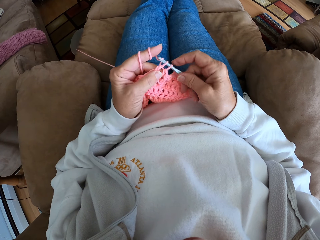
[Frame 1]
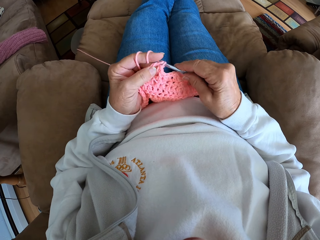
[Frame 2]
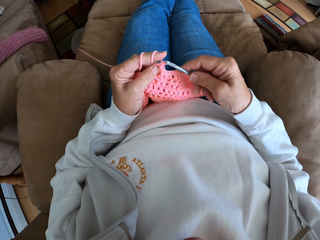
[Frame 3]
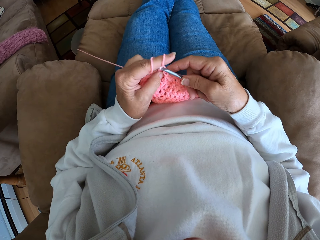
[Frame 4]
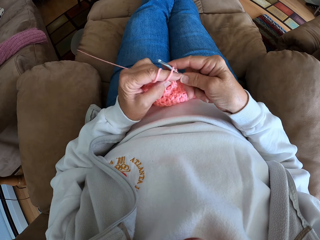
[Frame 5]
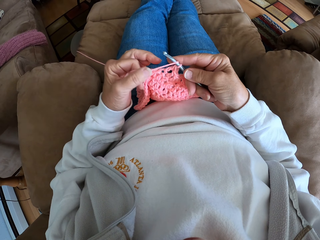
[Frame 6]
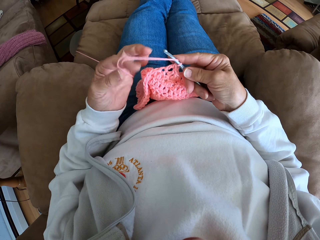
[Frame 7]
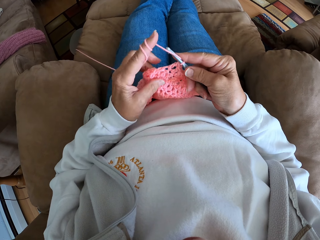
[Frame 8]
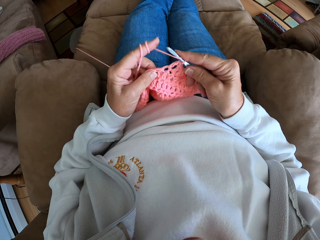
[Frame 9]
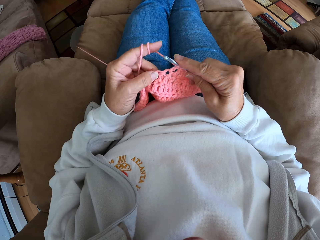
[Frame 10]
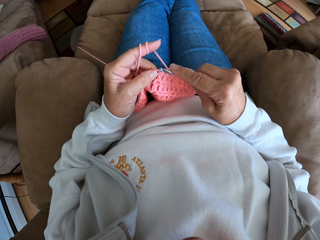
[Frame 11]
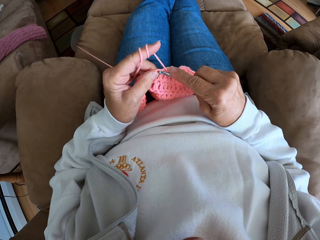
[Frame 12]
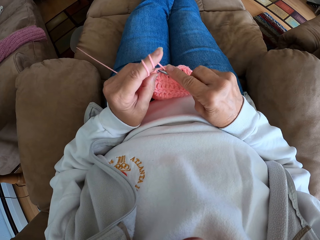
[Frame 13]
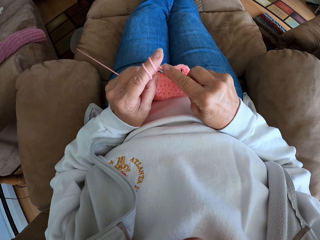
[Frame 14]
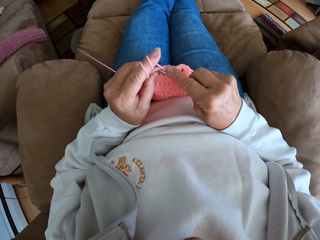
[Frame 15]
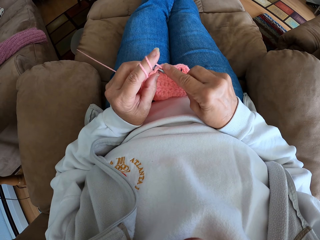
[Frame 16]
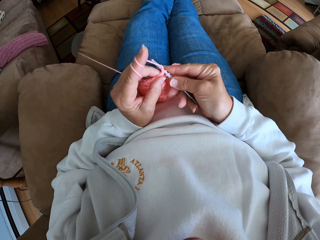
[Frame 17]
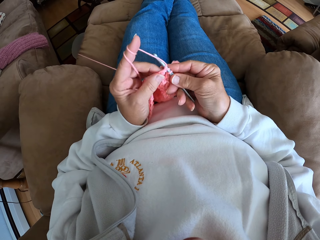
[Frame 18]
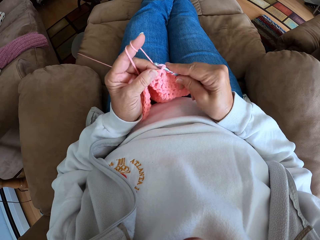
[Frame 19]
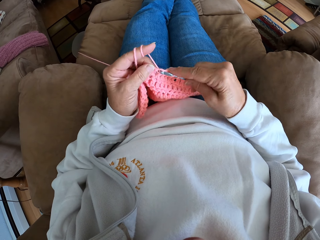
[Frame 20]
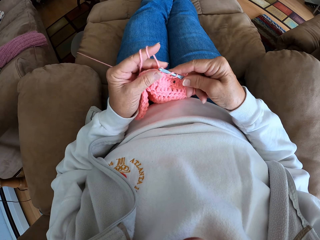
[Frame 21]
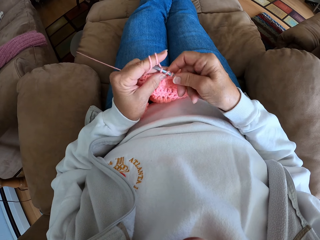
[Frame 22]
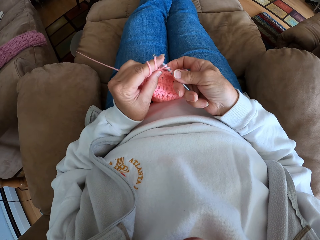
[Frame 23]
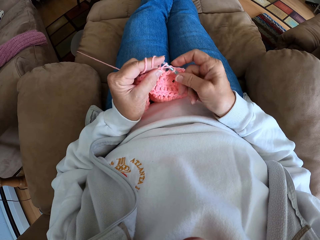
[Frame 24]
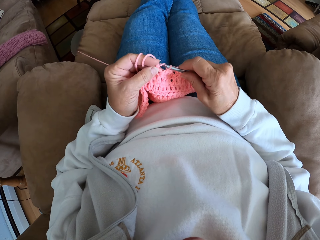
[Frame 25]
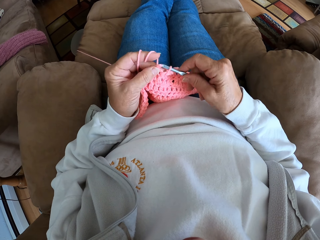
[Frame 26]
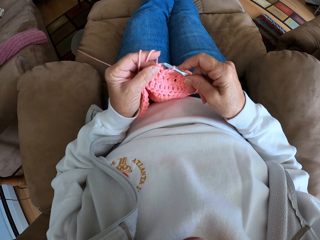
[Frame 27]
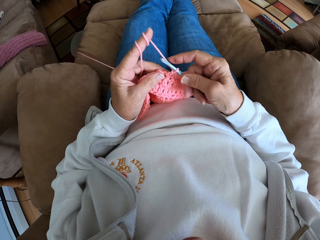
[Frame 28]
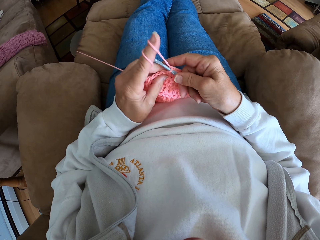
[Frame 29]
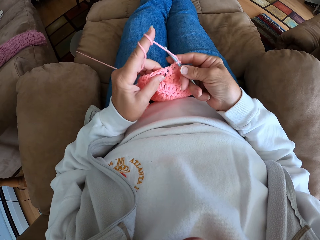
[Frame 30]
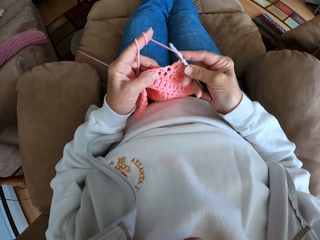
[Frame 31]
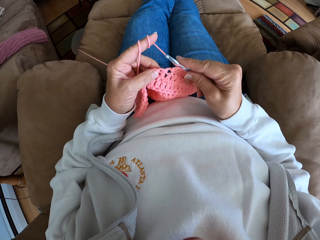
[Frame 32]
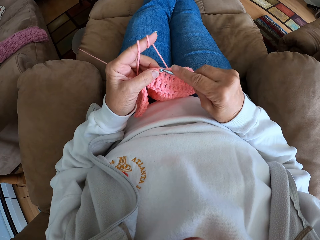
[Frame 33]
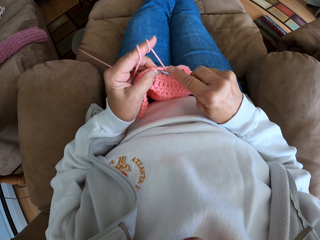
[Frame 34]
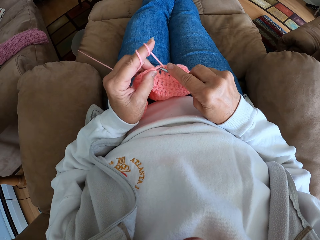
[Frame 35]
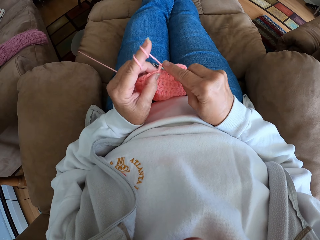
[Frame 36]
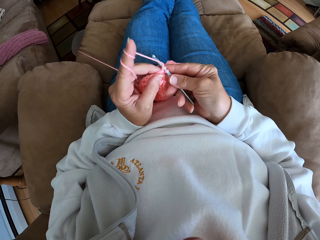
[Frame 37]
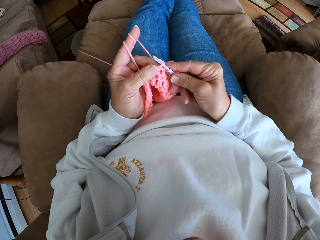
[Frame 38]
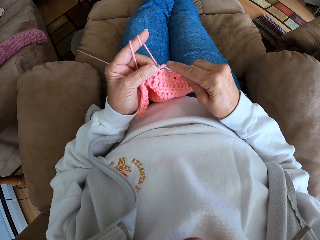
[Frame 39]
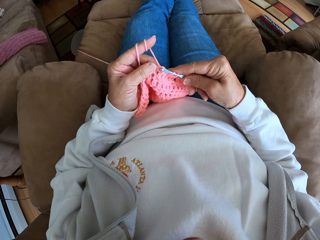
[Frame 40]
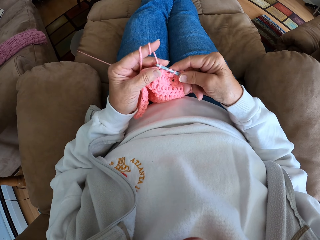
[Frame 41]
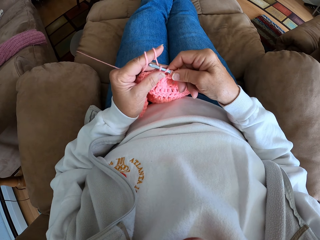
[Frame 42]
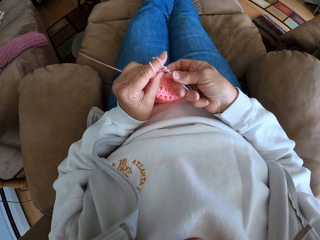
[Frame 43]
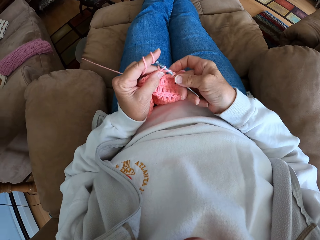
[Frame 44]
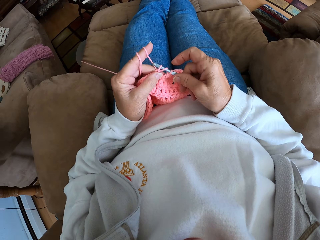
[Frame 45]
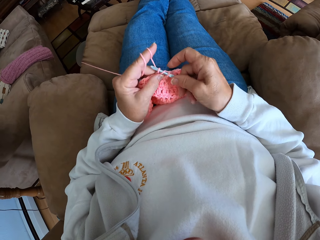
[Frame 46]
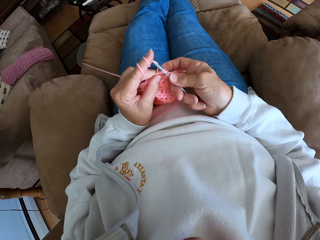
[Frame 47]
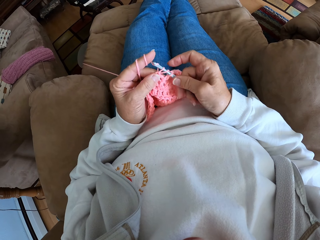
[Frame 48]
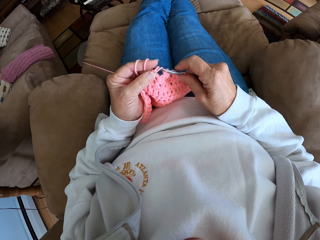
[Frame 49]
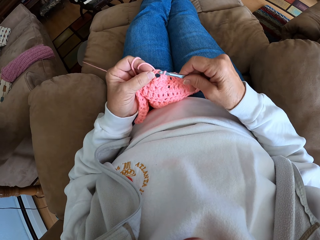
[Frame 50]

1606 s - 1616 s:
The camera wearer adjusts the yarn with her hands. She holds the cloth. She crochets with the yarn.

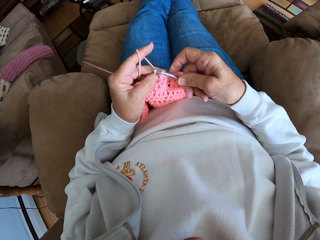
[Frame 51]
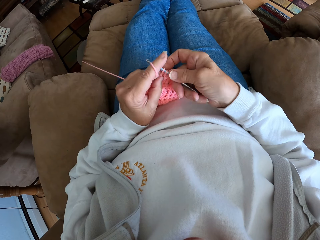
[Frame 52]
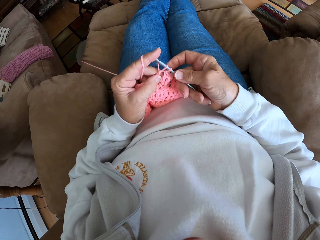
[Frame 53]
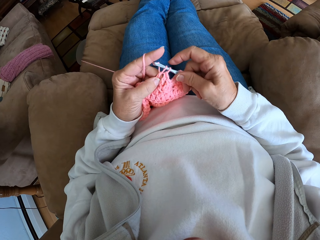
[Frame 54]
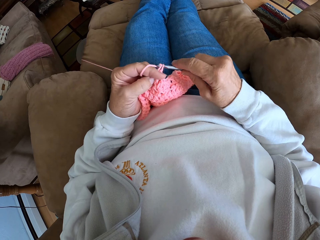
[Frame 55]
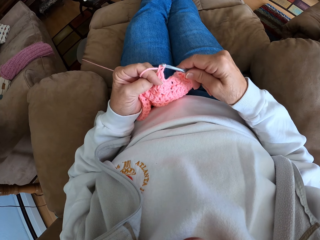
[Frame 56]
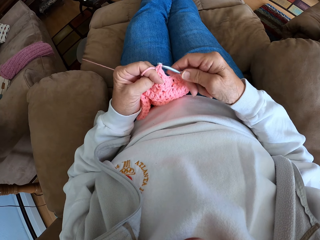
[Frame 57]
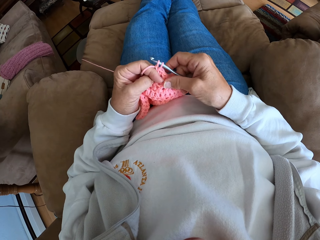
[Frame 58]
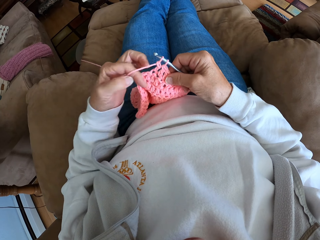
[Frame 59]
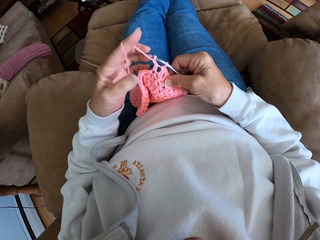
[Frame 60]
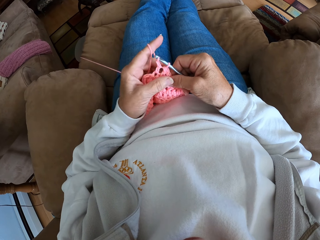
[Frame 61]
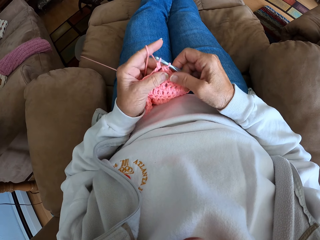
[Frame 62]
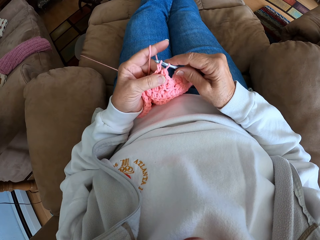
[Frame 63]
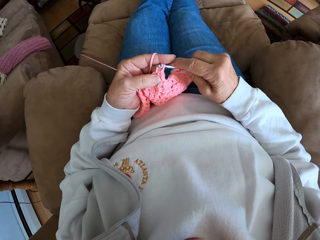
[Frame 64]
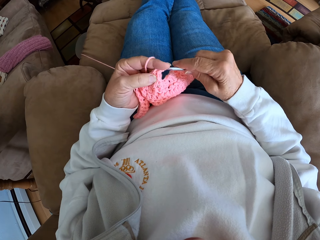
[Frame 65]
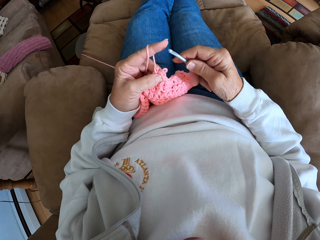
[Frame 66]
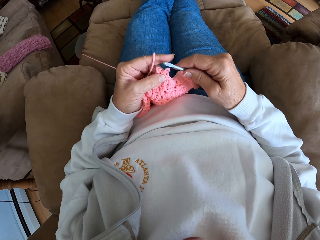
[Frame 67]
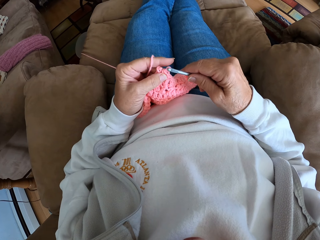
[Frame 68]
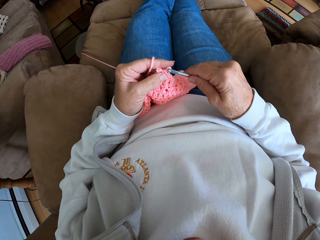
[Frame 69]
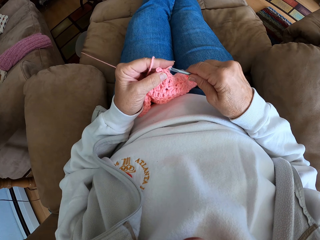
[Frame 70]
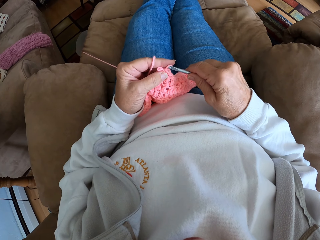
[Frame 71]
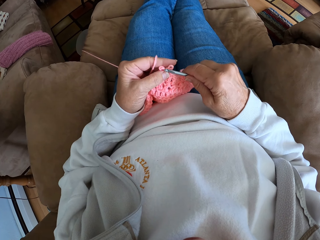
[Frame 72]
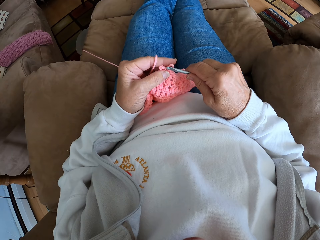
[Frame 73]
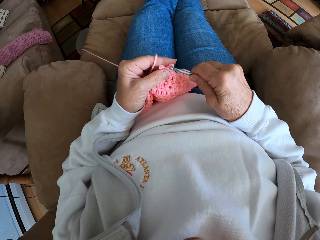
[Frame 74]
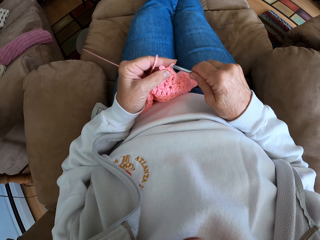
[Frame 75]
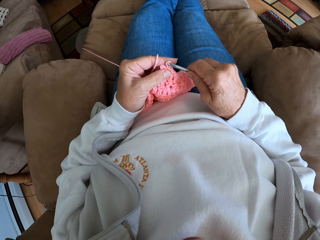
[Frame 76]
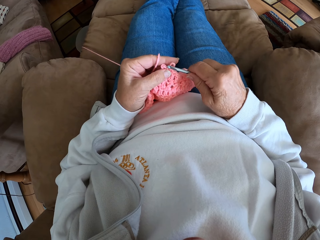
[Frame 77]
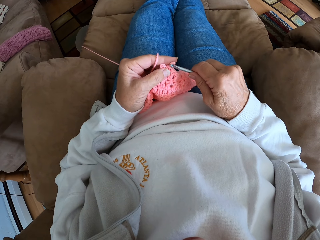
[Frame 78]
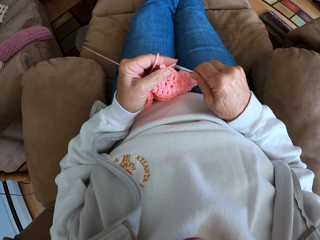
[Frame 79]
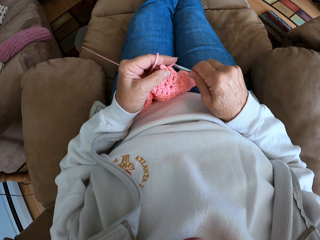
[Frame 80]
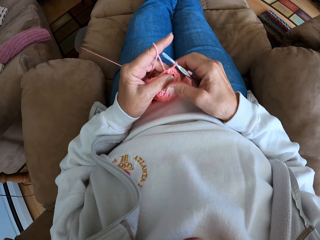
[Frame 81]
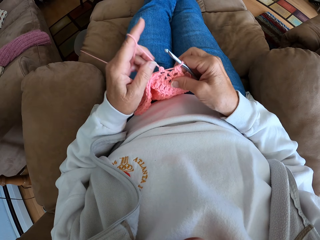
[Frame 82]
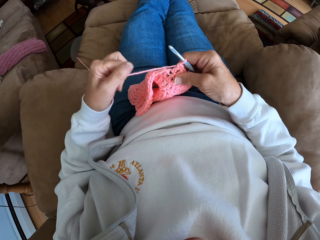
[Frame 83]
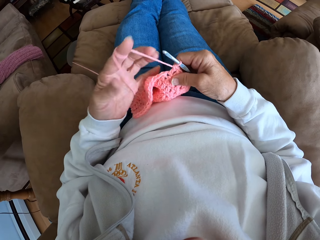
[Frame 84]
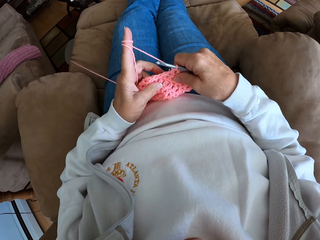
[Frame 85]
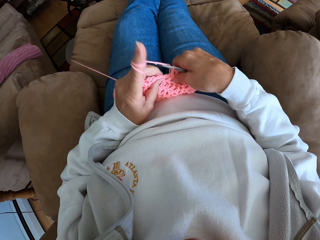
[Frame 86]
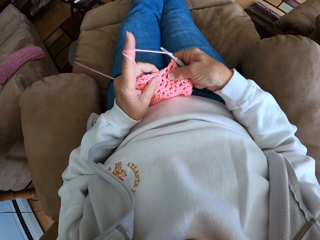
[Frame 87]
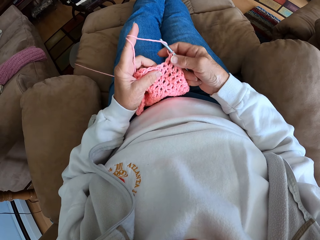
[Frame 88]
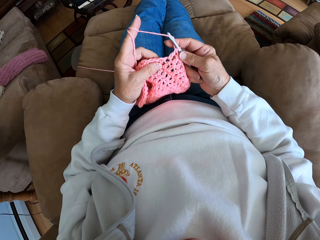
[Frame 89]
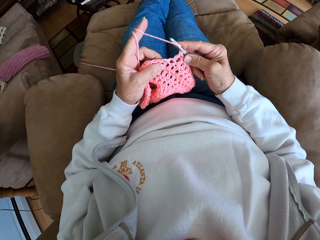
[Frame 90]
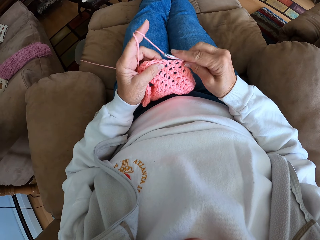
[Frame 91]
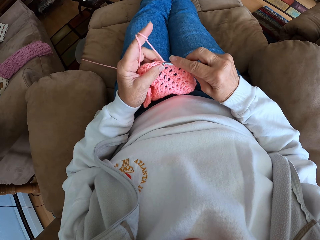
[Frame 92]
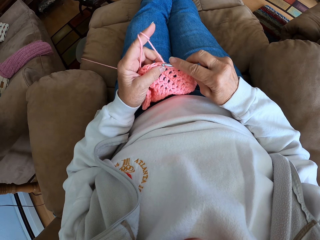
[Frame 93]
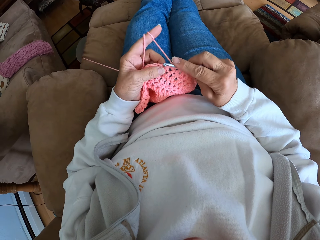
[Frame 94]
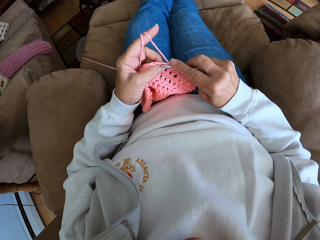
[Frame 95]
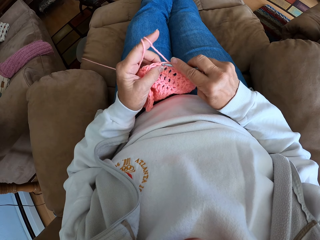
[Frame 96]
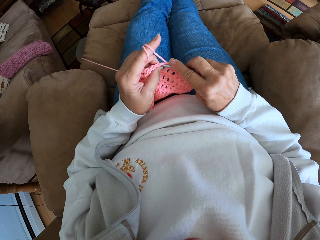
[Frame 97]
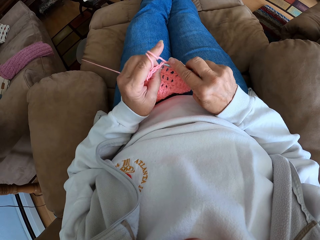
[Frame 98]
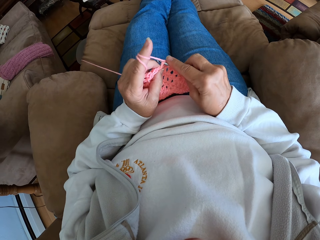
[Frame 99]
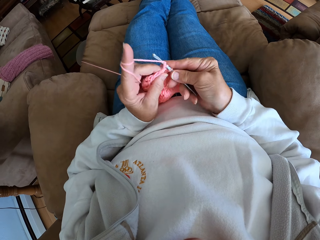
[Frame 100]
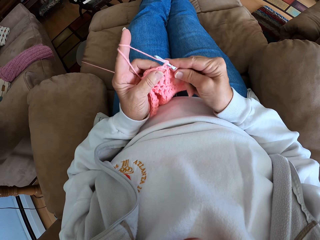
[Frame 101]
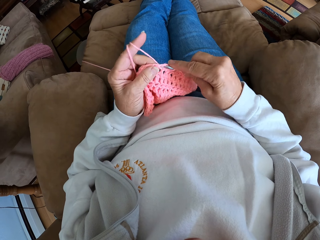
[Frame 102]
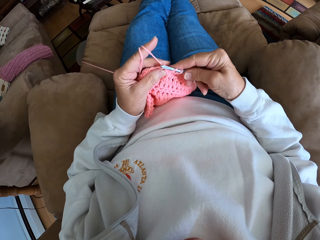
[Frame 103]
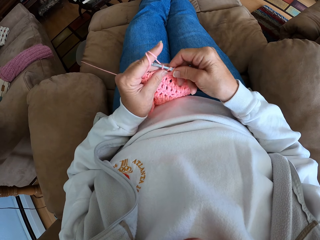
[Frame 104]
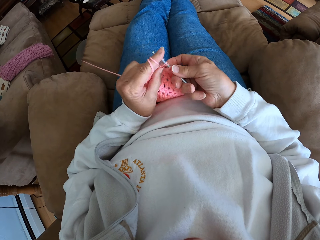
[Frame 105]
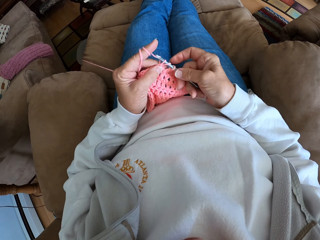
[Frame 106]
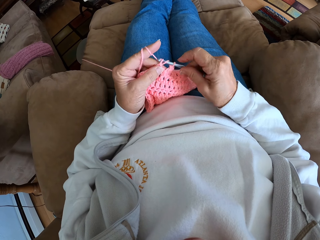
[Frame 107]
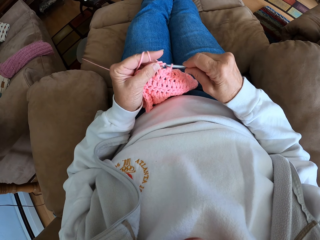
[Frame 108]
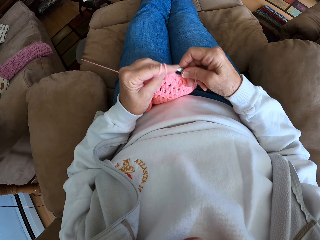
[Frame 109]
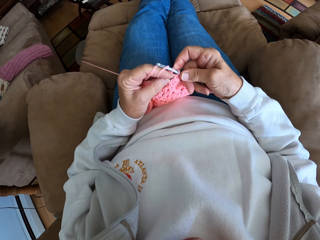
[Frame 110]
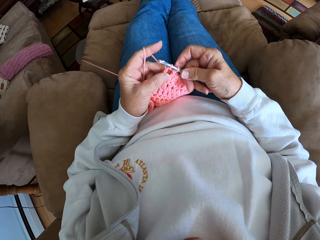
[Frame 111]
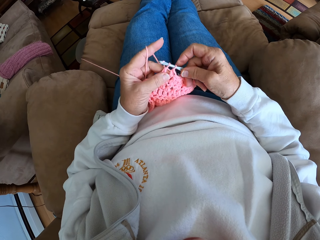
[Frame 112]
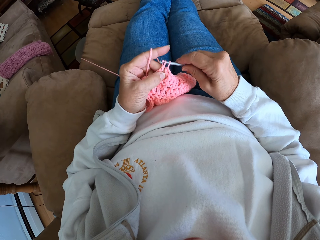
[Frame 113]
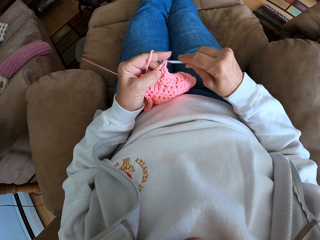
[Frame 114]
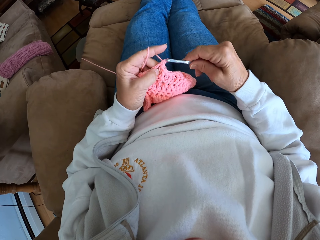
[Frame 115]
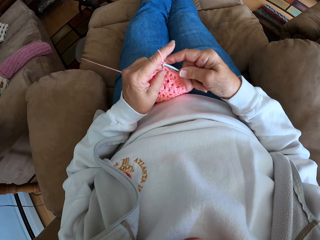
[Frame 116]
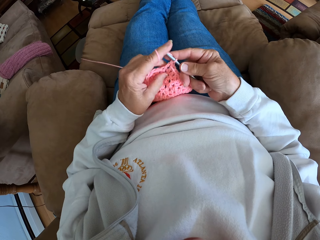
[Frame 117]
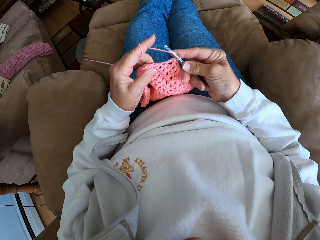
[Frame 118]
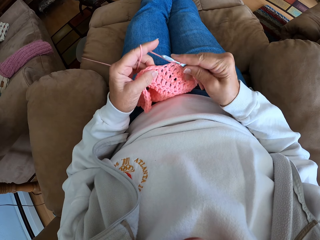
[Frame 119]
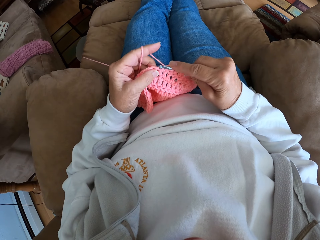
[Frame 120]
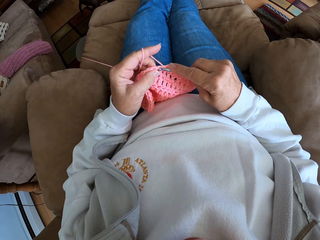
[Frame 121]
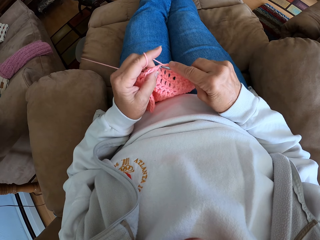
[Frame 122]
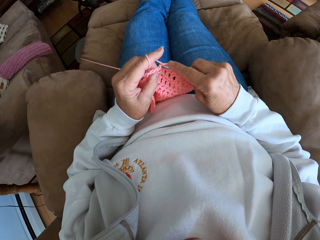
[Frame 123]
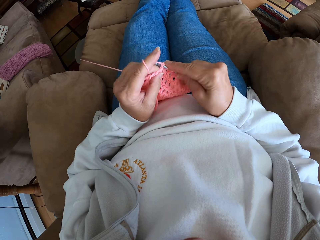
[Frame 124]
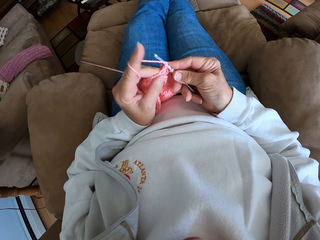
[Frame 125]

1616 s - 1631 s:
The camera wearer holds the cloth. She knits. She adjusts the yarn with her hands. She holds the cloth. She crochets with the yarn.
